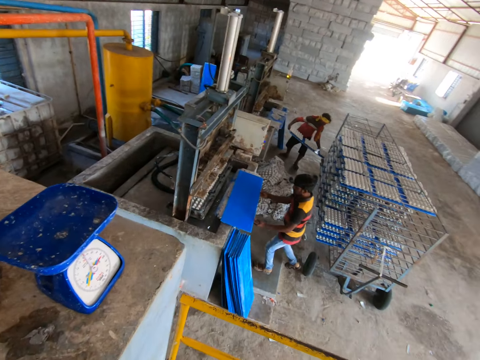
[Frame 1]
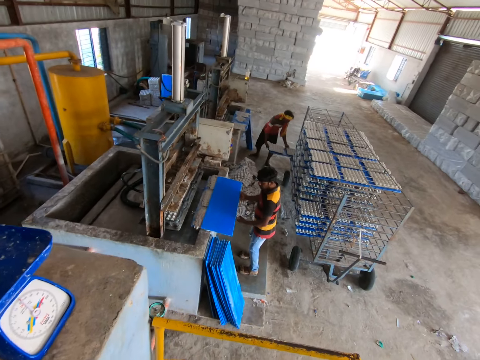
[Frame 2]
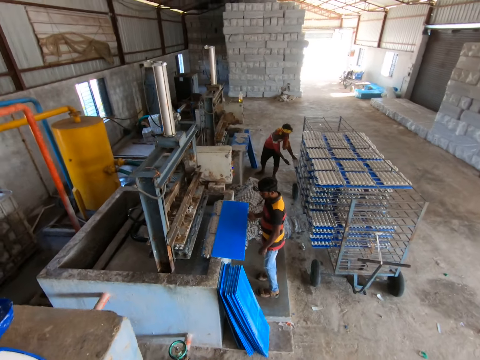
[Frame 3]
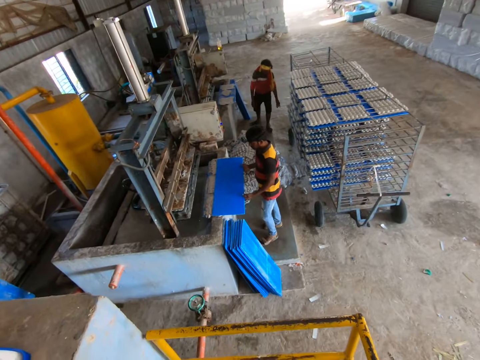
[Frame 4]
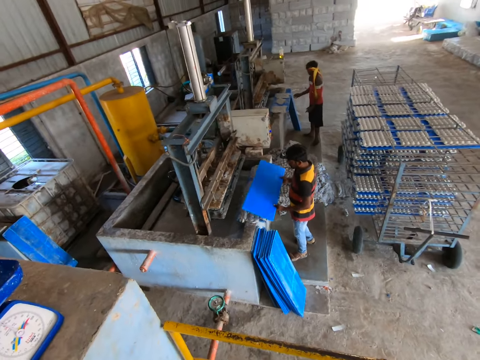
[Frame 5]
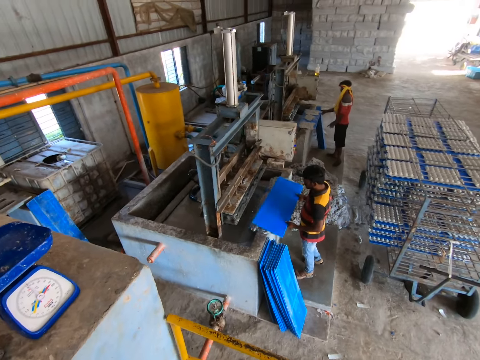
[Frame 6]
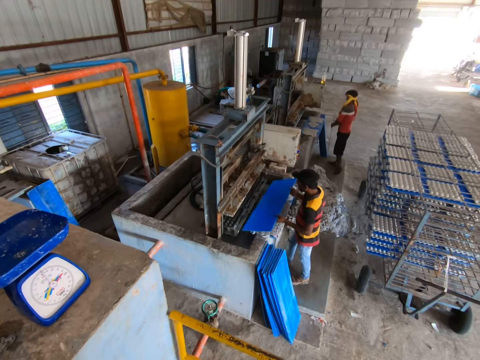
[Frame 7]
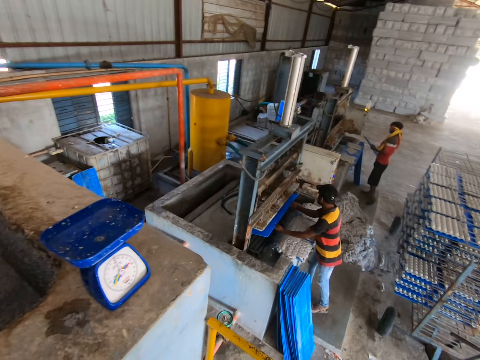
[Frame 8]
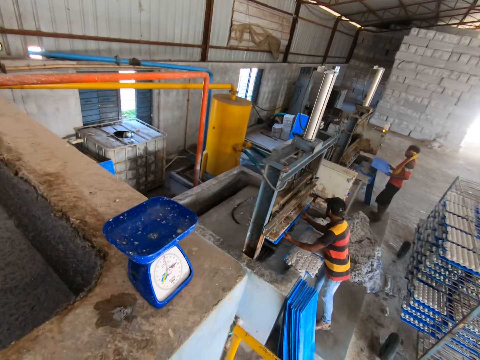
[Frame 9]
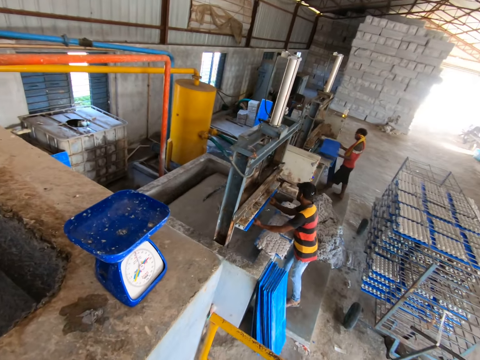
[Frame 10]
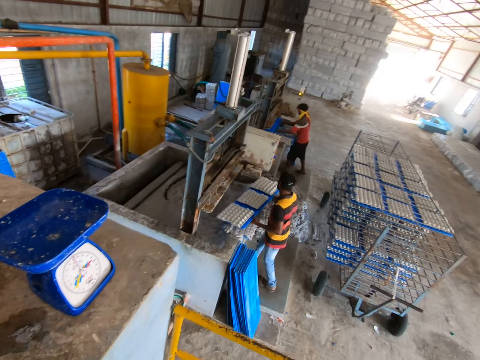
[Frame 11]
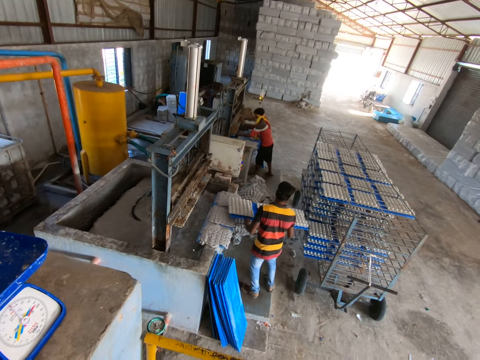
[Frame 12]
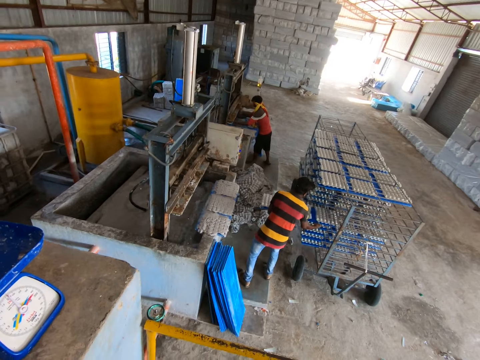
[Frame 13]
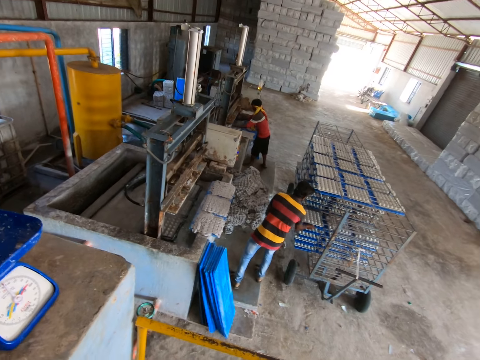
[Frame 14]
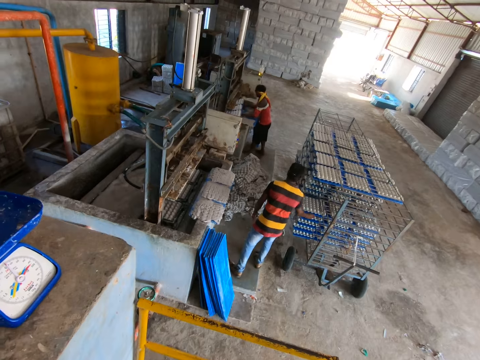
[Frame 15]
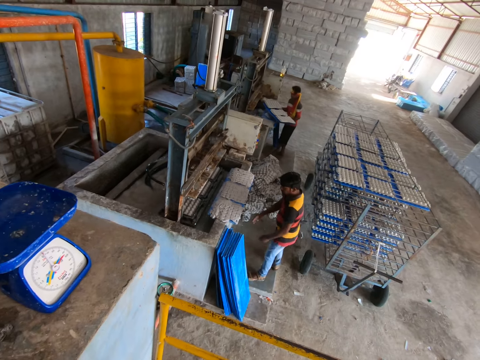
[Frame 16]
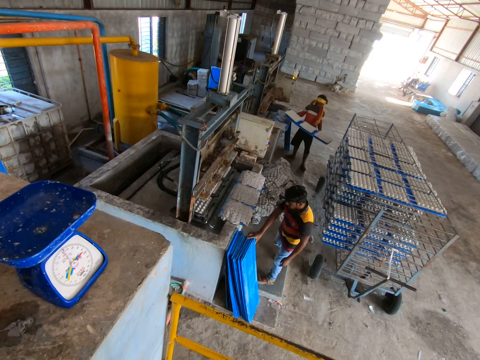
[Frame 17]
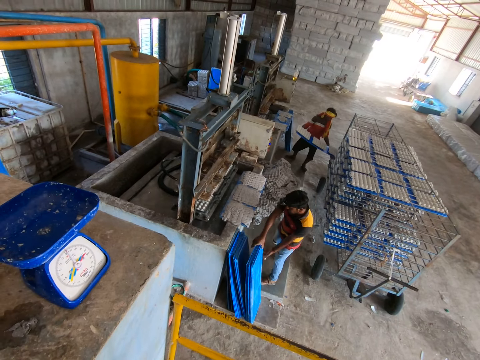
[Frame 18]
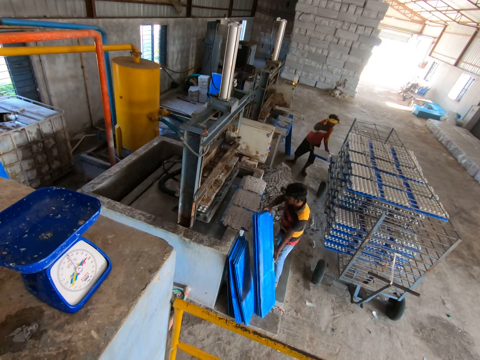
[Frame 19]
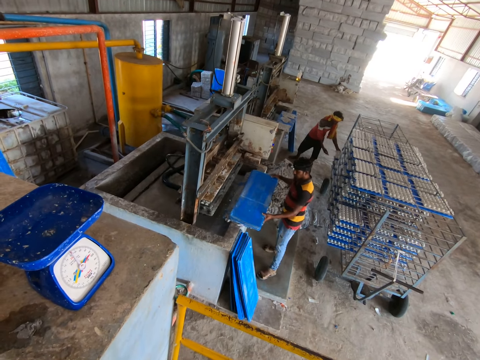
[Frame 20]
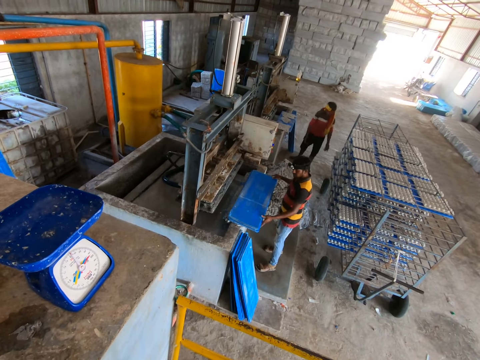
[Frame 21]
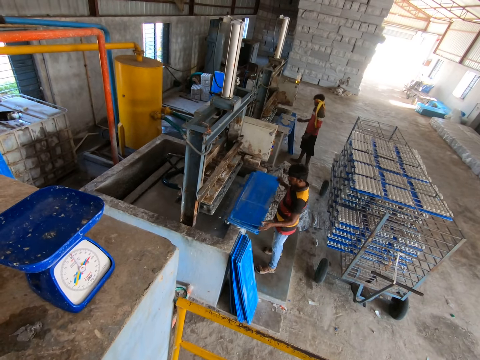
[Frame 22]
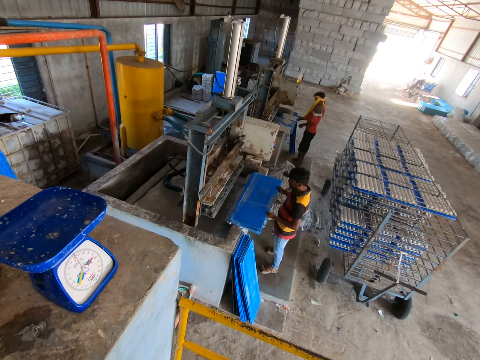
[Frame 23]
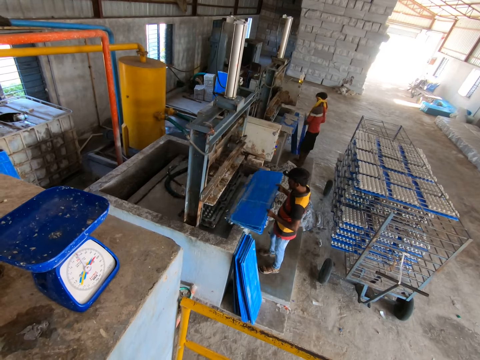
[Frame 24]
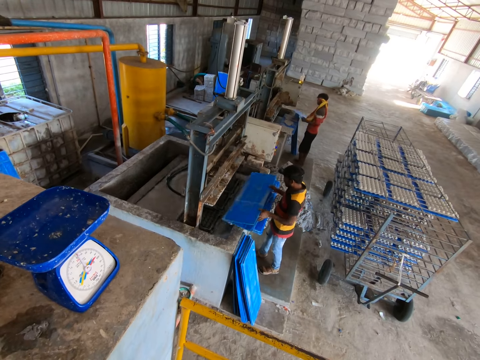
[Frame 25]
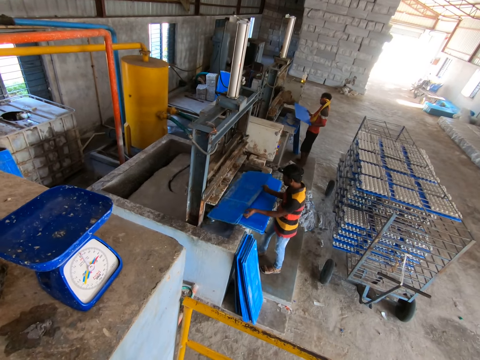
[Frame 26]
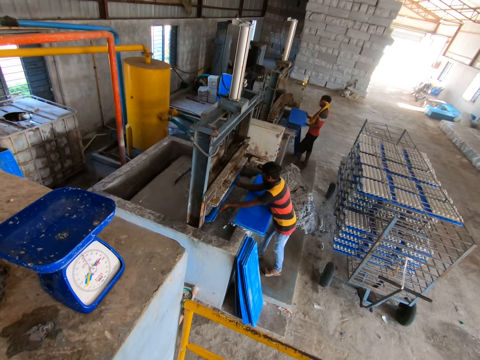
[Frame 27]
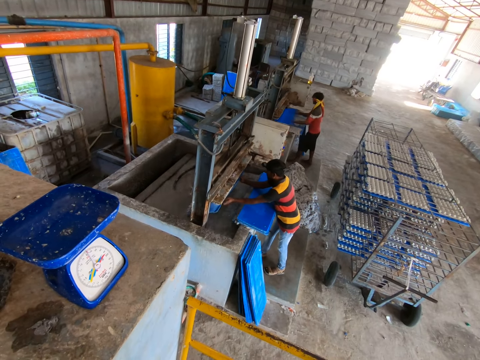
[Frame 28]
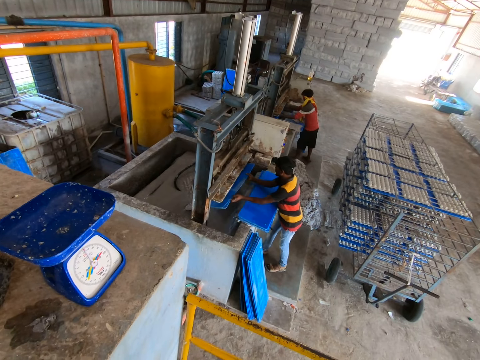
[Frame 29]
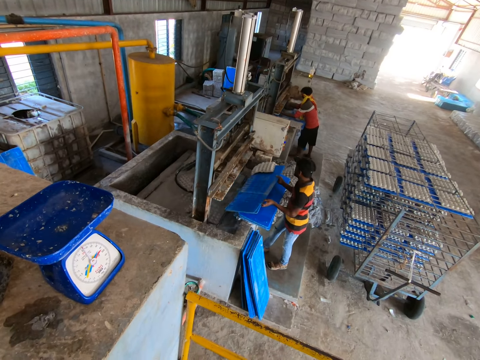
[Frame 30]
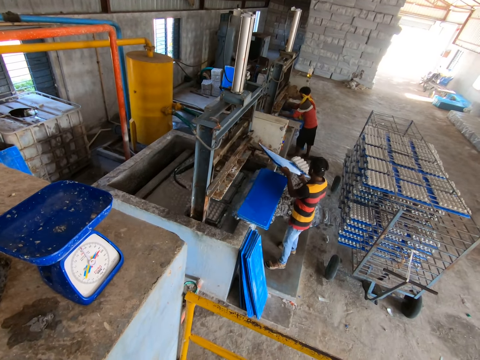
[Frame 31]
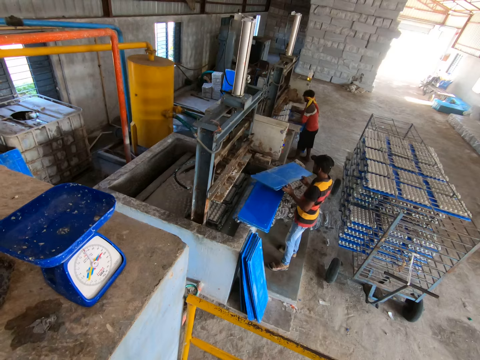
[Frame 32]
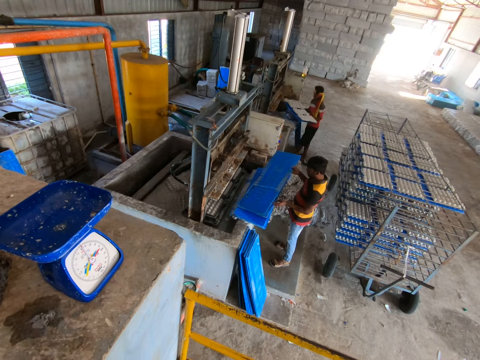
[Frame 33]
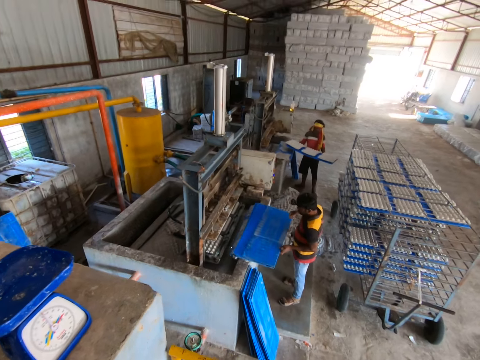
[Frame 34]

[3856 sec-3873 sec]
The man picks a sheet from the platform with his hands. Another man picks a sheet from the floor with his hands. The first man passes the sheet to the egg tray machine with his hands. The other man passes the sheet to the egg tray machine with his hands. The first man passes the sheet with egg trays from the egg tray machine to the rack with his hands. The other man passes the sheet with egg trays from the egg tray machine to the rack with his hands. The first man picks some sheets from the floor with his hands and places the sheets on the platform with his hands. He picks a sheet from the platform with his hands. The other man picks a sheet from the floor with his hands. The first man passes the sheet to the egg tray machine with his hands. The other man passes the sheet to the egg tray machine with his hands. The first man pulls the sheet from the egg tray machine with his hands and turns the egg tray to the floor with his hands. The other man passes the sheet with egg trays from the egg tray machine to the rack with his hands.

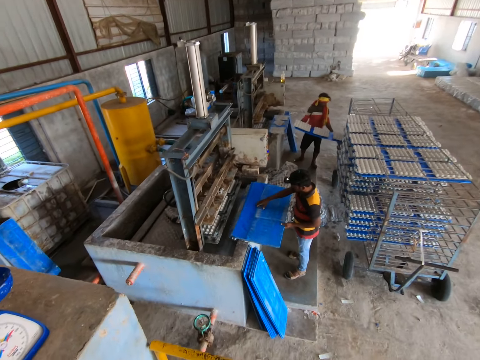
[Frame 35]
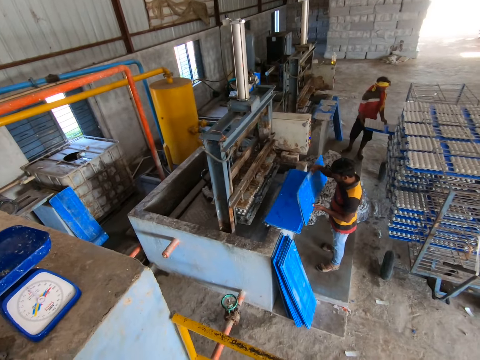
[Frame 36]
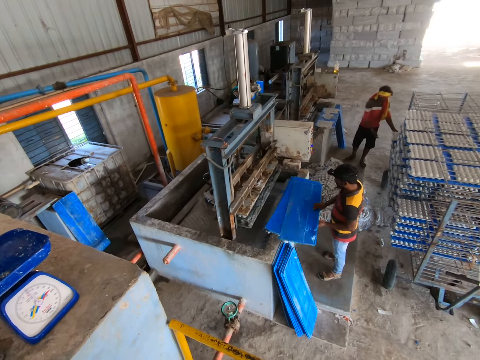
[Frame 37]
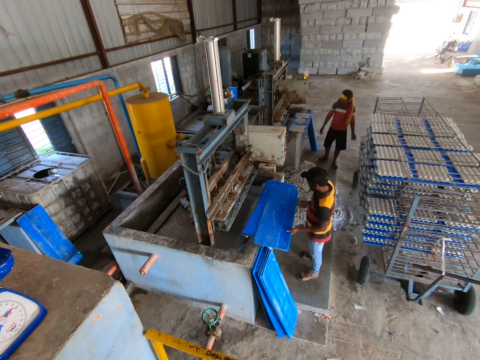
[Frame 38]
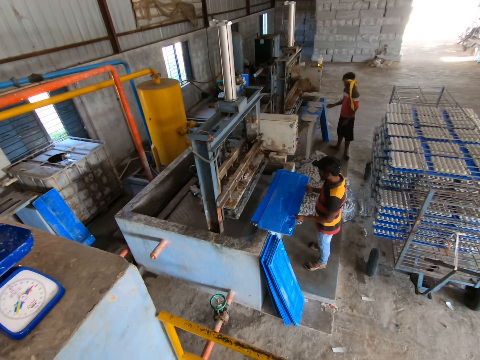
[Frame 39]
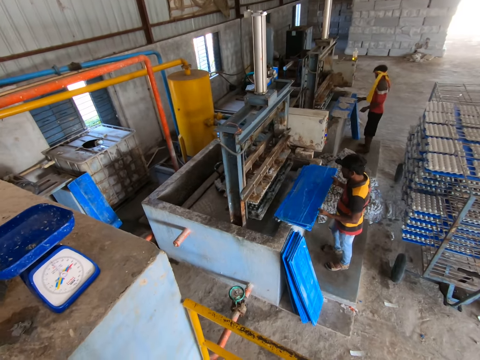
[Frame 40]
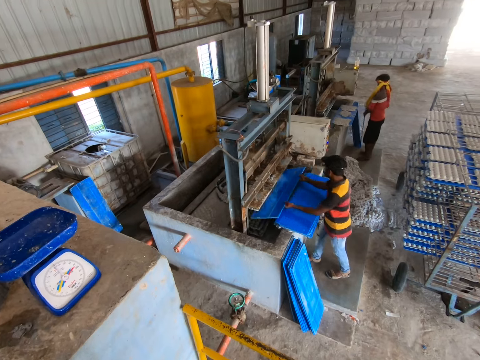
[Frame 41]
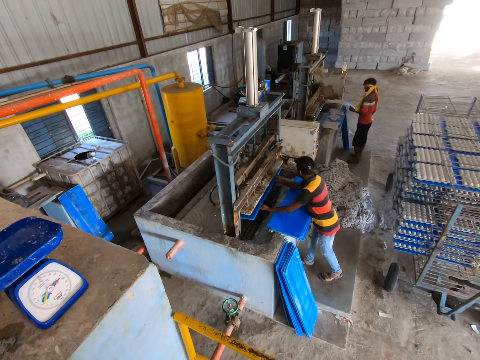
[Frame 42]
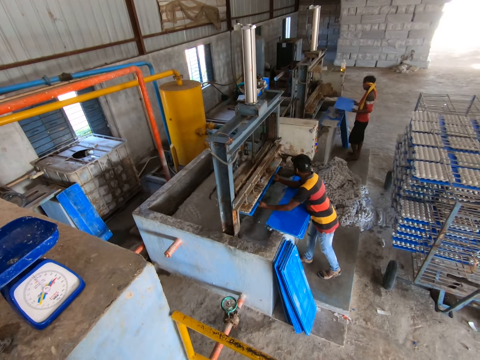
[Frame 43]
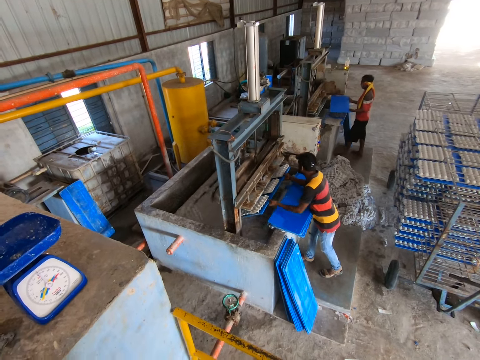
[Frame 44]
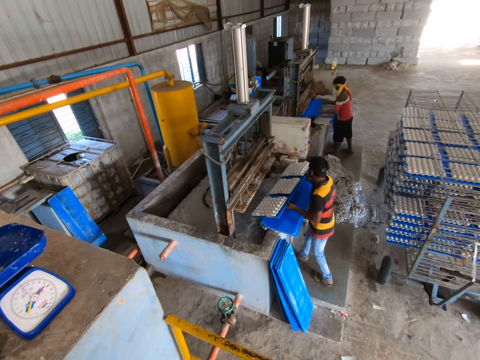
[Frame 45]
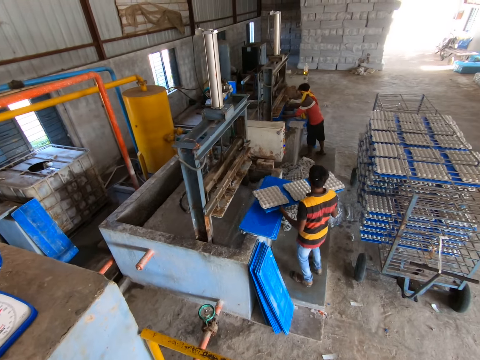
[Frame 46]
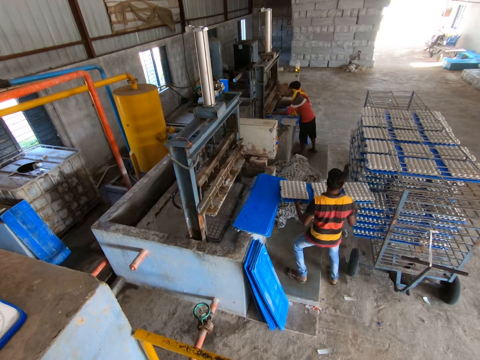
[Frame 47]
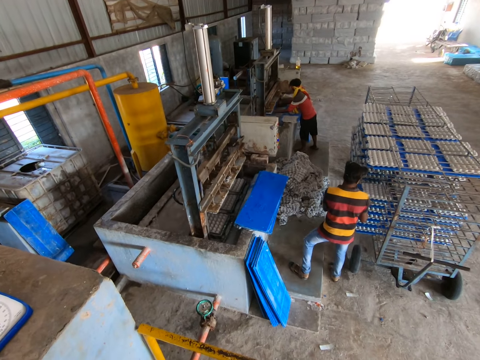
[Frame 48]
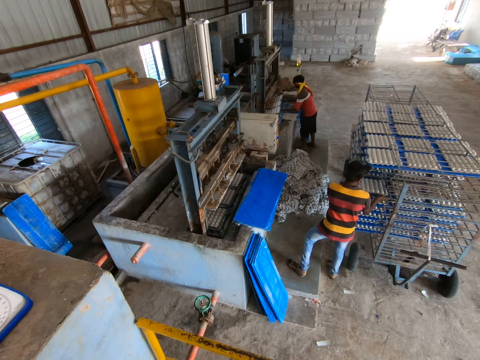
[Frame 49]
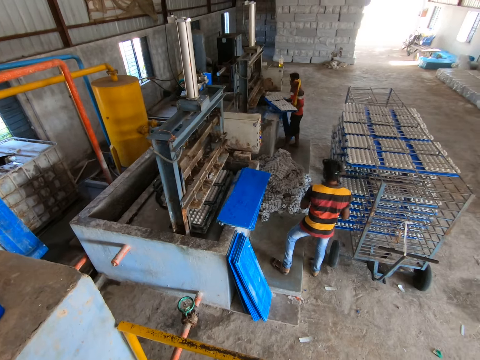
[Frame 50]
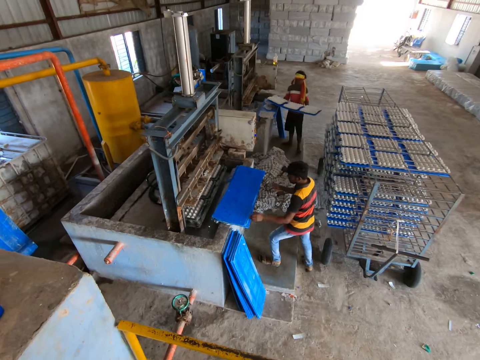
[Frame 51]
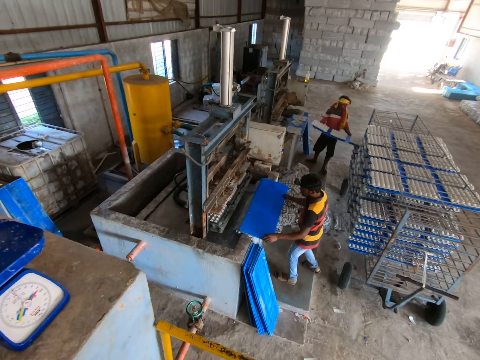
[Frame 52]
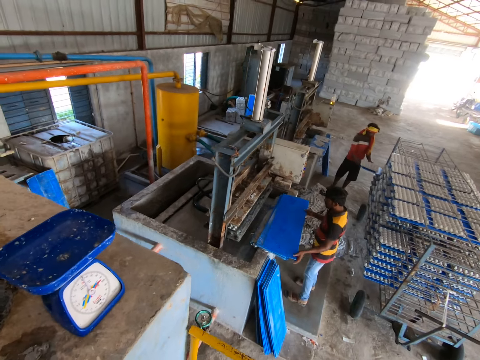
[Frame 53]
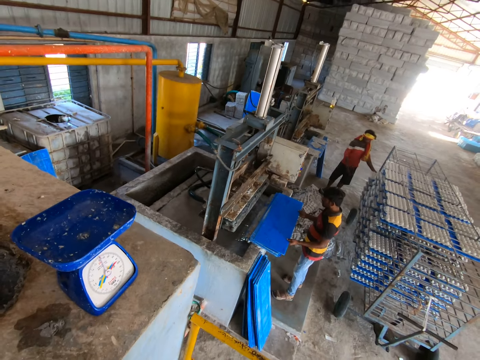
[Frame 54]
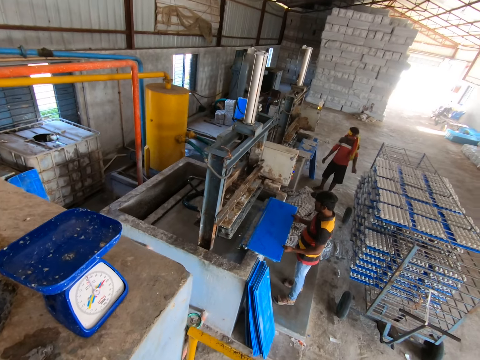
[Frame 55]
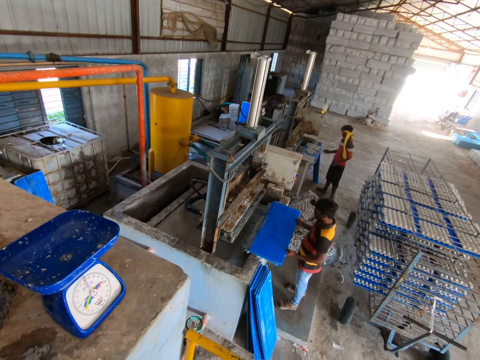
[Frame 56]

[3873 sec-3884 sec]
The man flips the sheet with his hands. He picks a sheet from the platform with his hands. Another man picks a sheet from the floor with his hands. The first man passes the sheet to the egg tray machine with his hands and passes the sheet with egg trays from the egg tray machine to the rack with his hands. The other man passes the sheet to the egg tray machine with his hands. The first man passes the sheet with egg trays from the egg tray machine to the rack with his hands. He picks a sheet from the platform with his hands.
